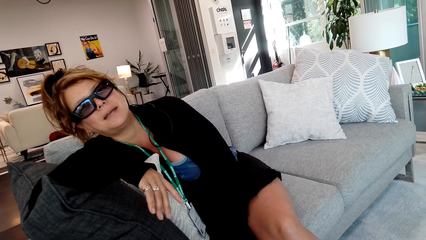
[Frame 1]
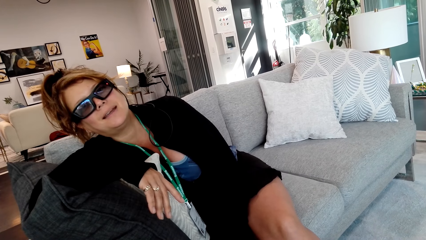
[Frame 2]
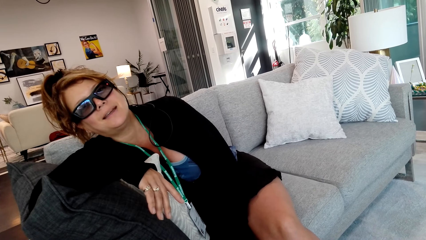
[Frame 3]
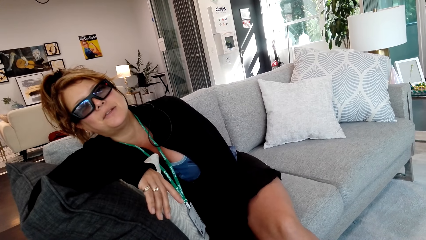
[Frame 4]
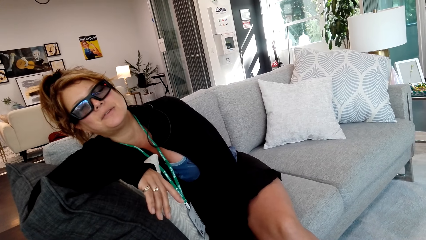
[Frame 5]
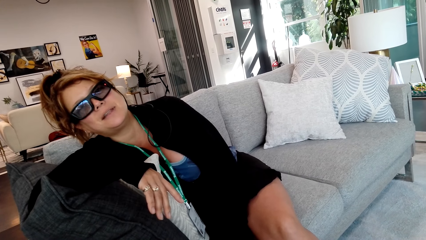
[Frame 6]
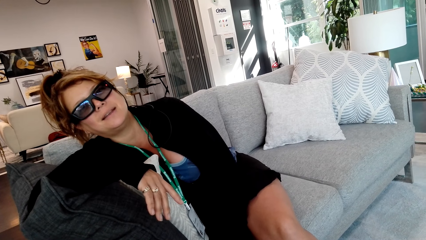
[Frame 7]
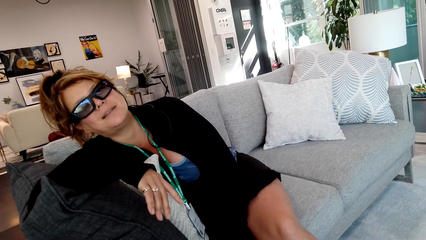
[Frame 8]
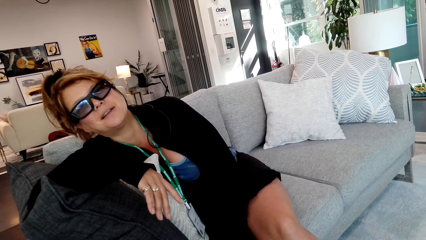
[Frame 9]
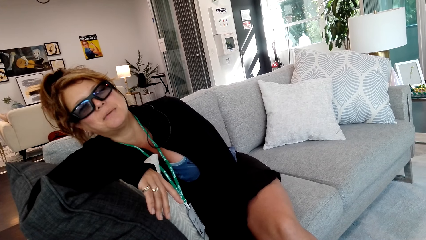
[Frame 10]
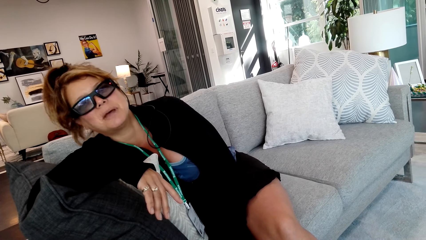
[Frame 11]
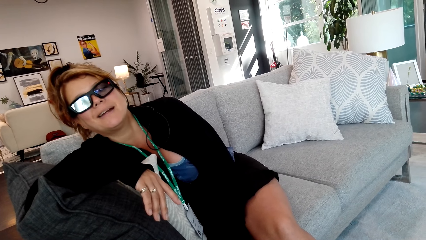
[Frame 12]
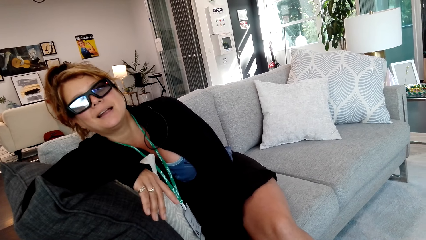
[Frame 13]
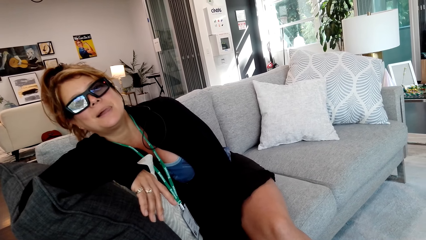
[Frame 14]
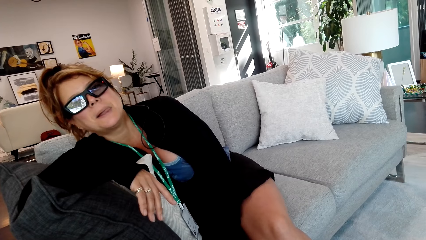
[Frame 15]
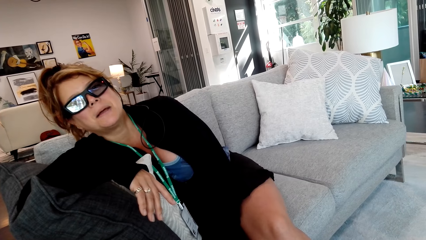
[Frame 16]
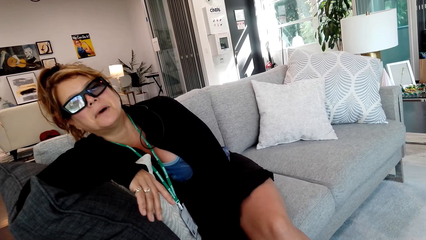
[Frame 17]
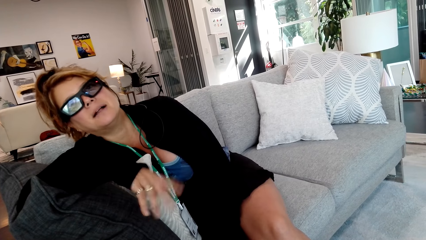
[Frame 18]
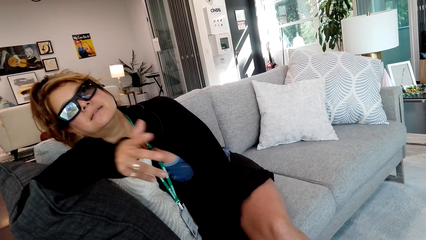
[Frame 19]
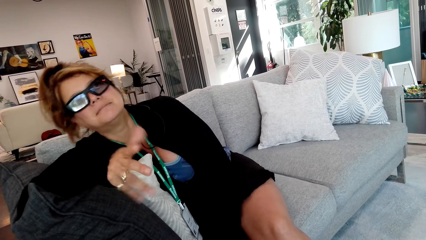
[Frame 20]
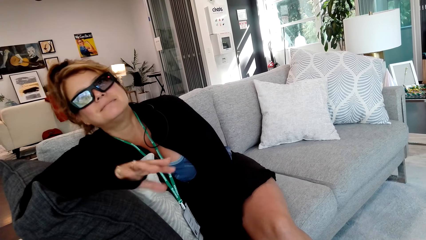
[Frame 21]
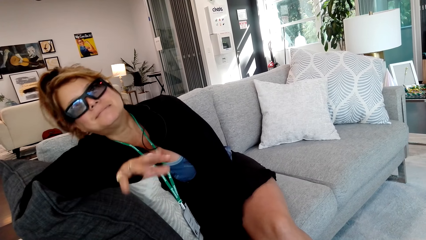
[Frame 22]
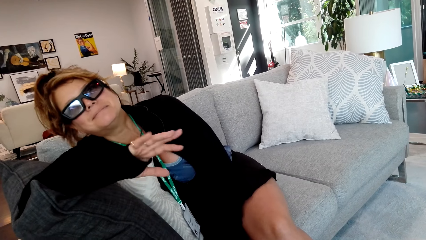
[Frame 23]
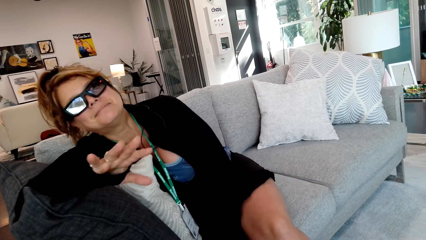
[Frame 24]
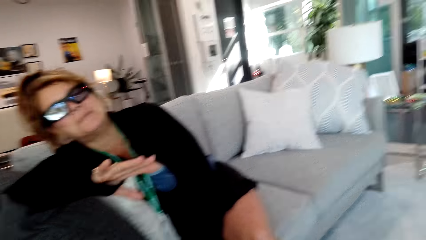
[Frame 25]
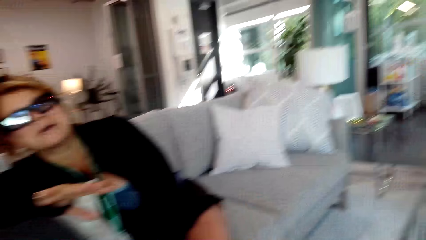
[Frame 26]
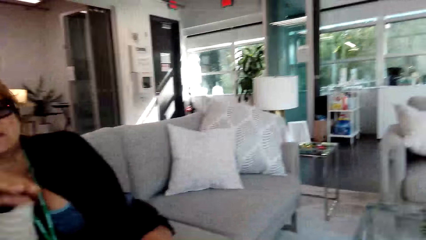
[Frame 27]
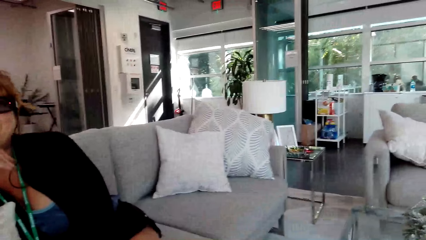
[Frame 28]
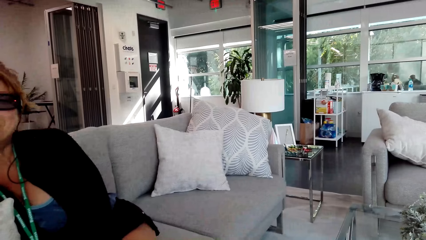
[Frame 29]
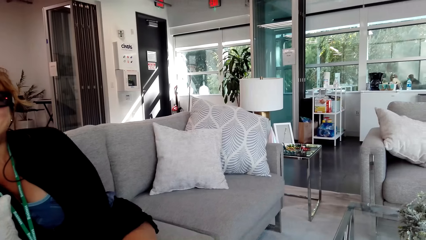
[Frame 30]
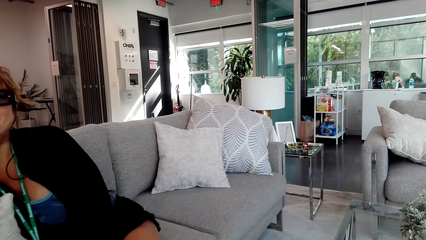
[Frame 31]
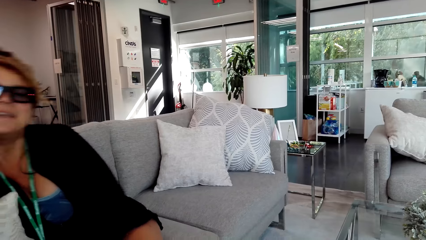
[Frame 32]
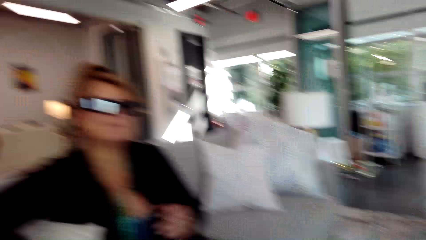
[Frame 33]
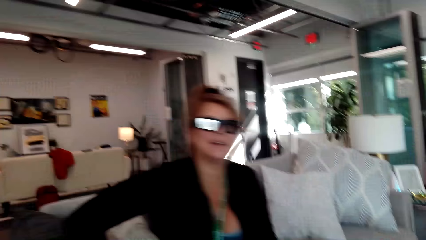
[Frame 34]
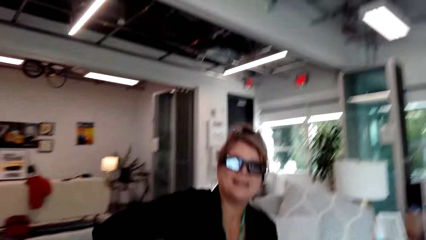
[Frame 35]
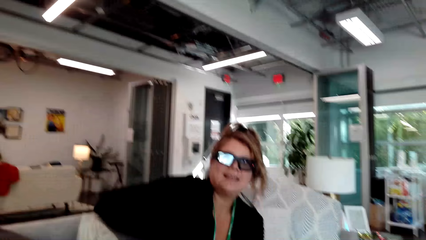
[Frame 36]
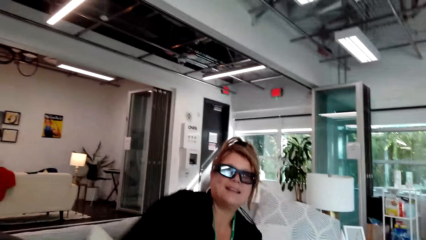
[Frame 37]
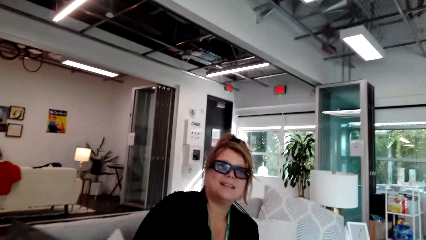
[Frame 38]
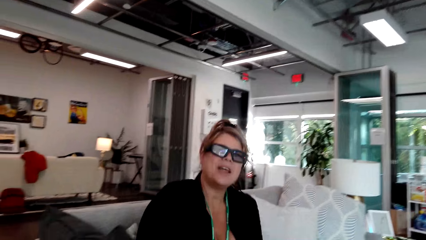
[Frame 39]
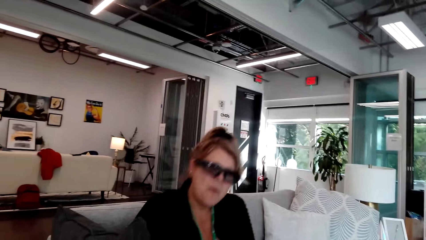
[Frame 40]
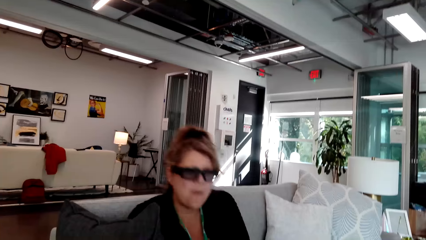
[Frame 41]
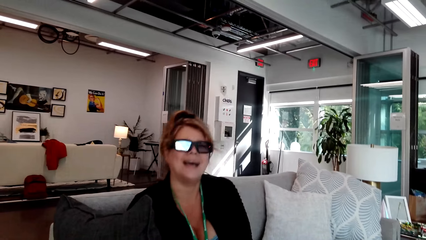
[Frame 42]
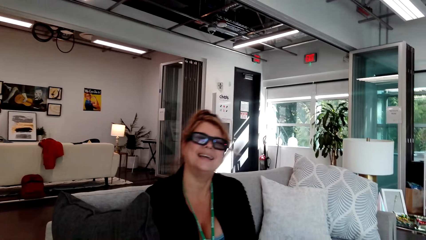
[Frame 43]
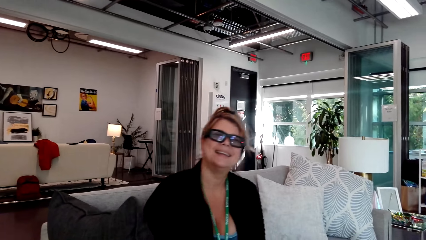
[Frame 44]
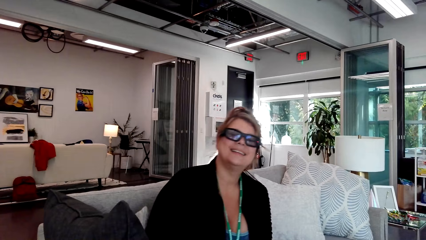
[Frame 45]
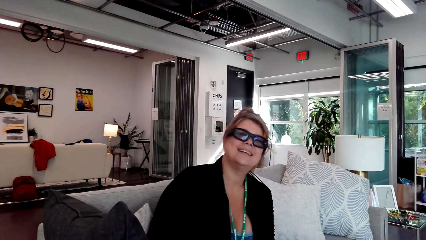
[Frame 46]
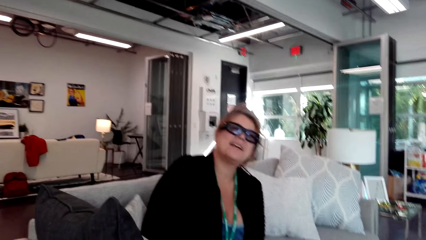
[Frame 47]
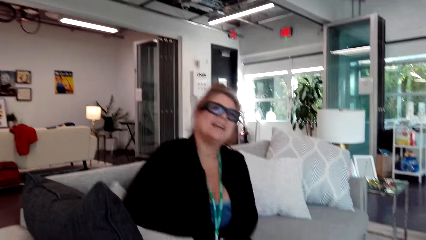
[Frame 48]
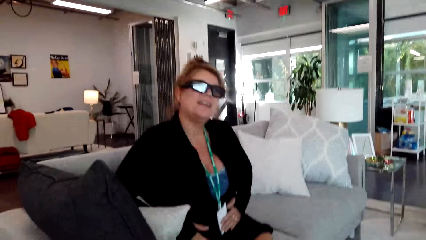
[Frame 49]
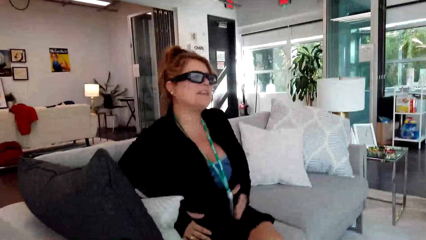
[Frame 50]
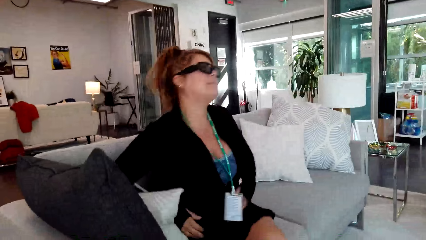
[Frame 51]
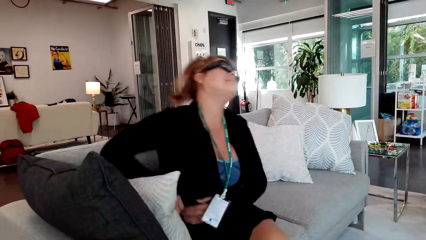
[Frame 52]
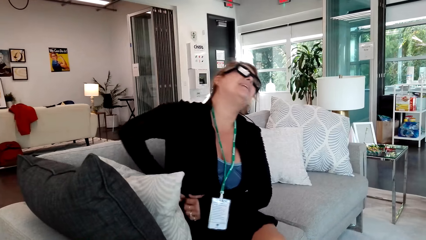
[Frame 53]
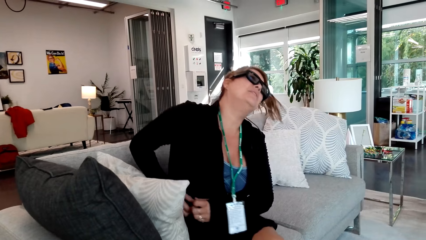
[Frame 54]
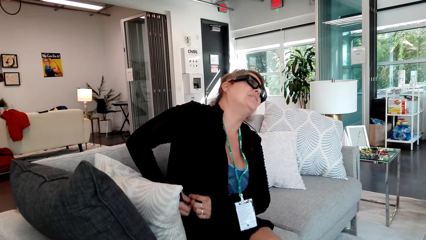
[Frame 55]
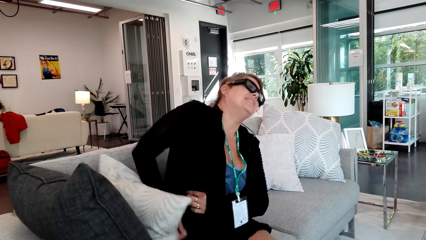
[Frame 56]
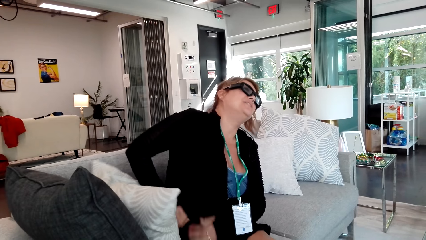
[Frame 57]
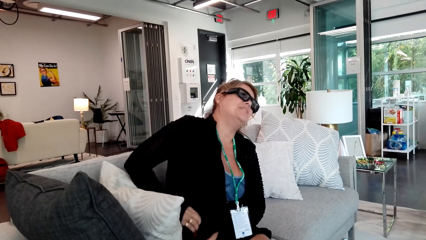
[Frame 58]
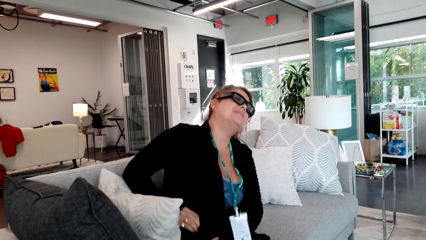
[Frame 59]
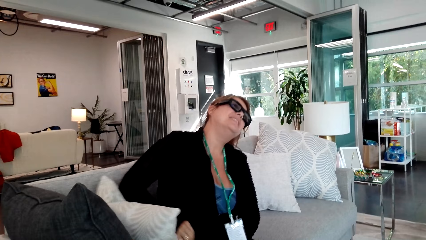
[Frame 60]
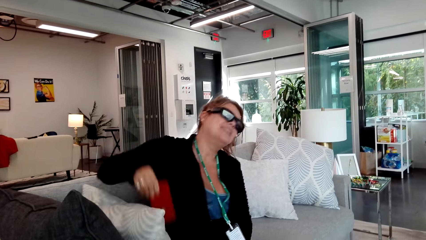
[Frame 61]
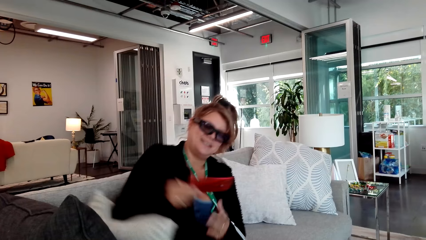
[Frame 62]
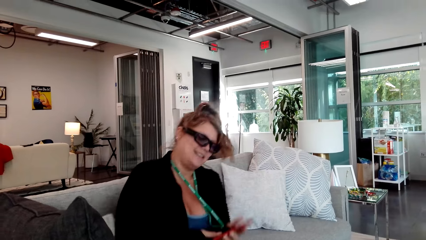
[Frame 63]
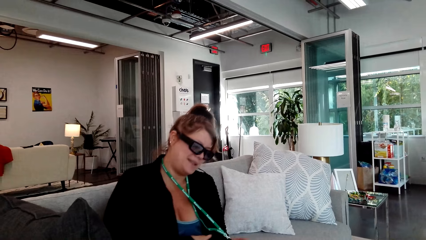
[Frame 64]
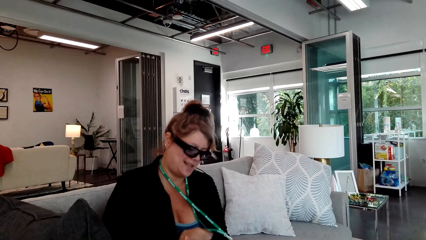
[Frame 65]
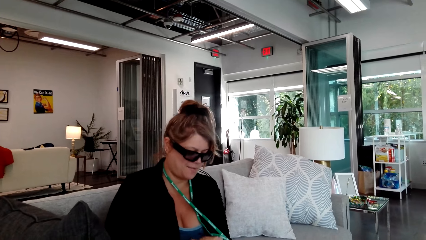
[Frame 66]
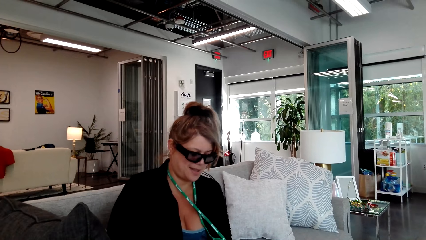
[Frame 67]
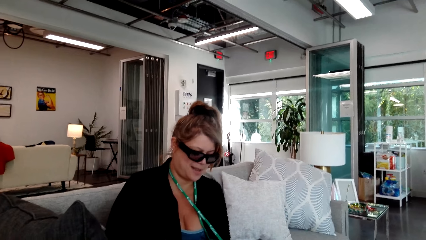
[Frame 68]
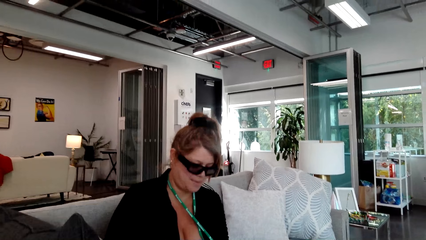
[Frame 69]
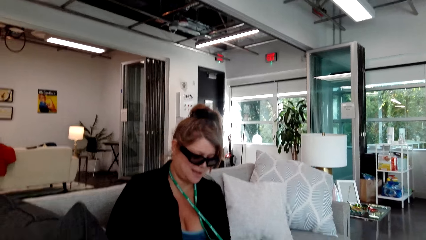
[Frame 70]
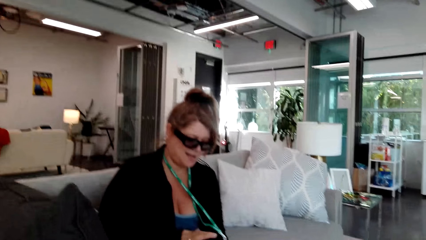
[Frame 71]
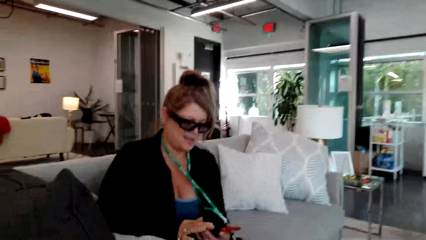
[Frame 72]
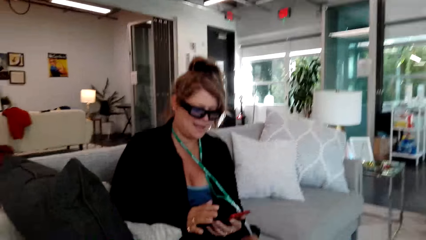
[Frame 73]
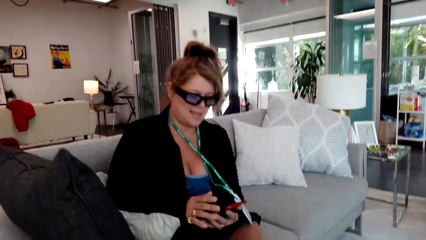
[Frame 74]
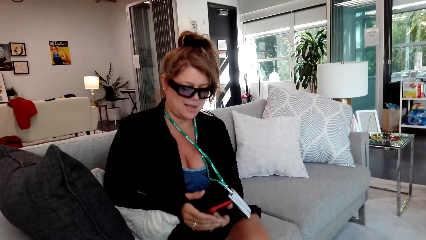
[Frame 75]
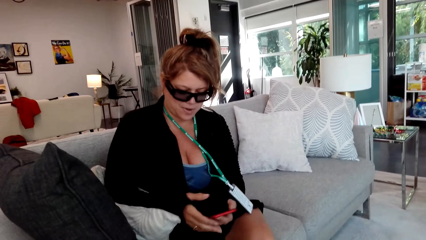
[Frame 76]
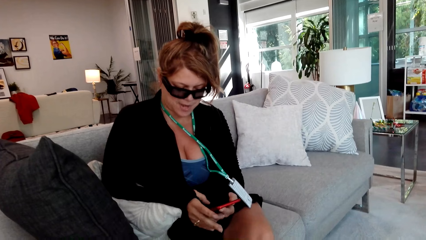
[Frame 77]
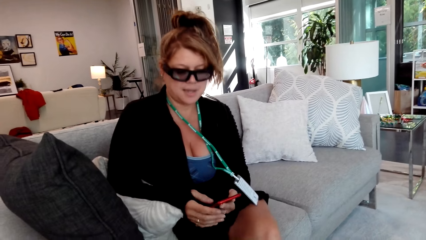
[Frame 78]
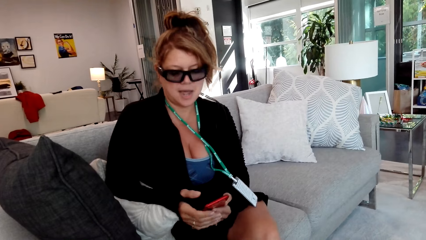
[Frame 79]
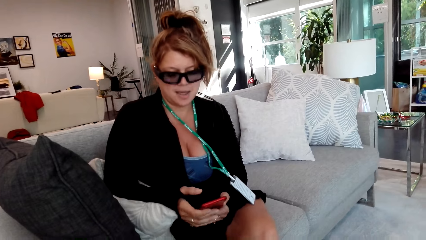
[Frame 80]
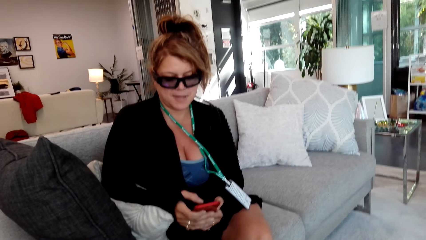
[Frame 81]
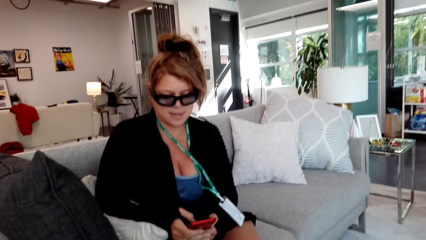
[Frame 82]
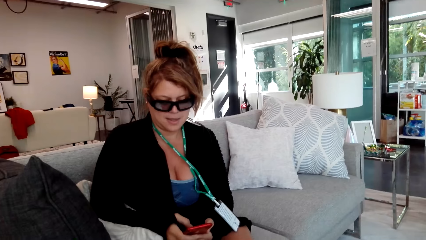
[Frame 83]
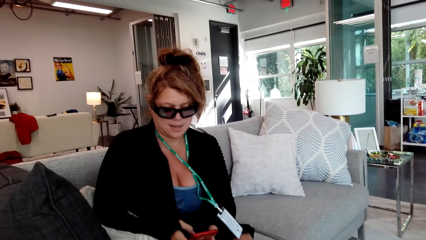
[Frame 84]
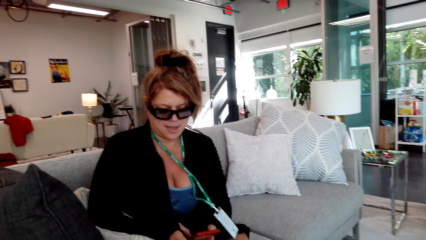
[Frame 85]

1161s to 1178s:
A woman removes her cellphone from the pocket. The woman presses the phone and scrolls her cellphone.
